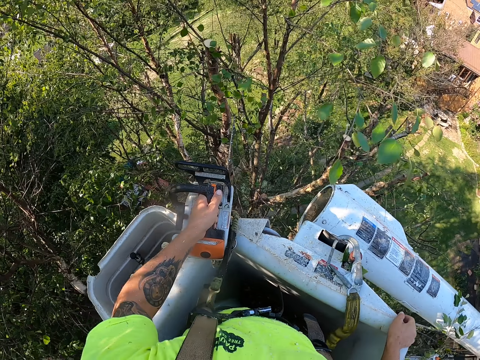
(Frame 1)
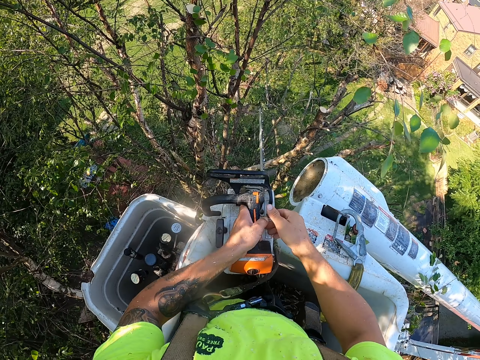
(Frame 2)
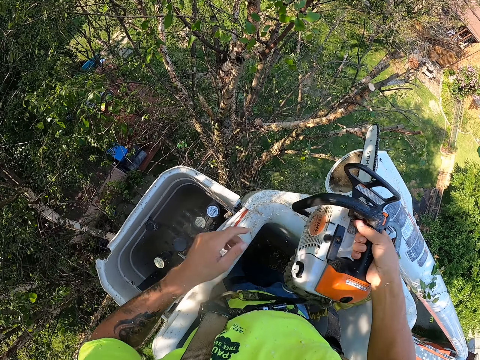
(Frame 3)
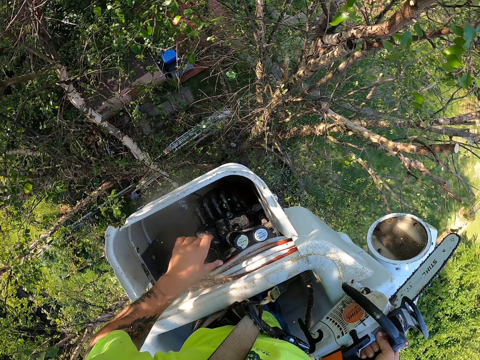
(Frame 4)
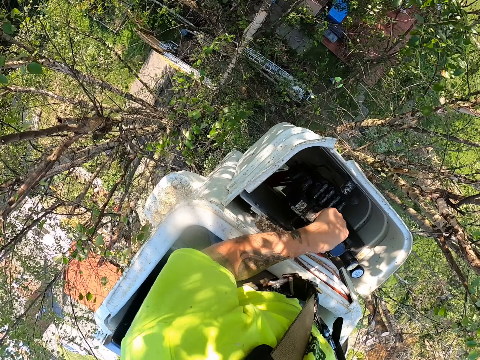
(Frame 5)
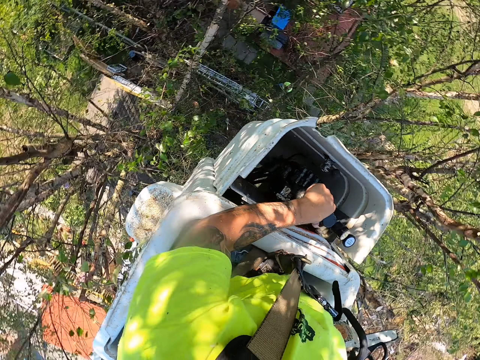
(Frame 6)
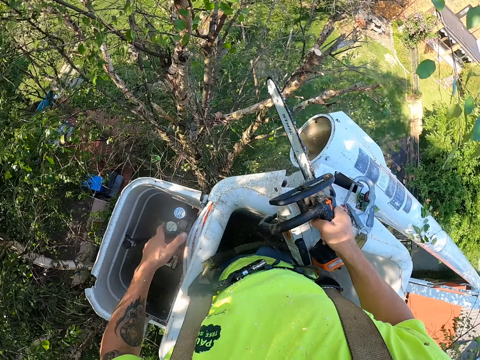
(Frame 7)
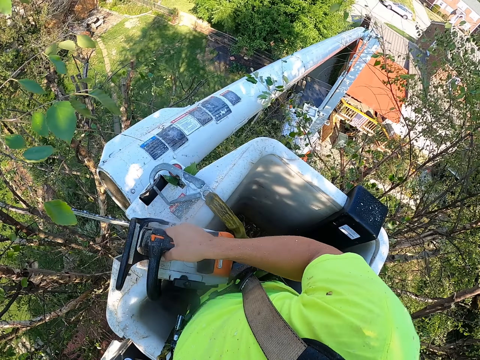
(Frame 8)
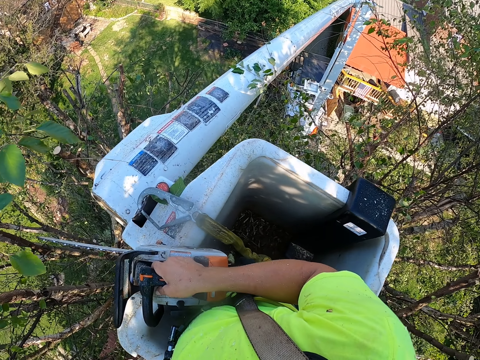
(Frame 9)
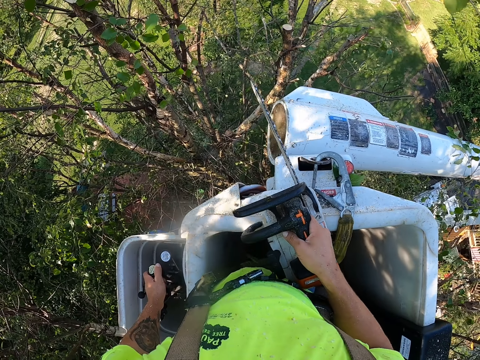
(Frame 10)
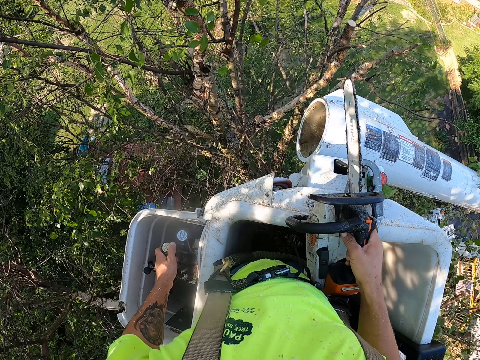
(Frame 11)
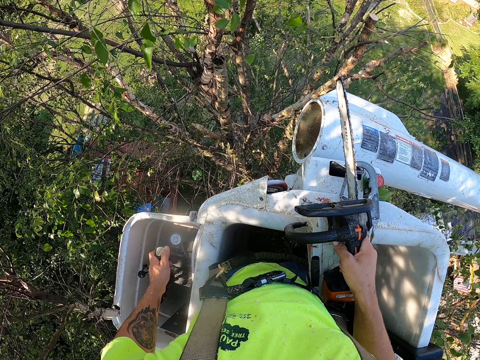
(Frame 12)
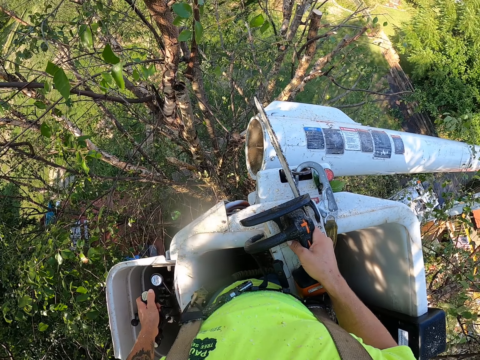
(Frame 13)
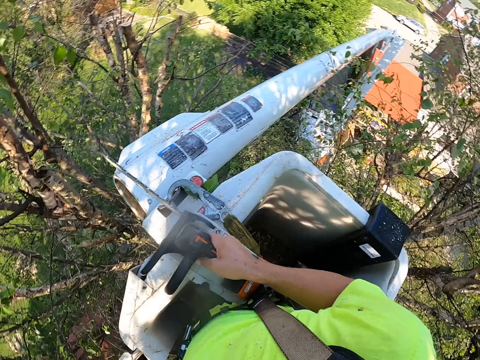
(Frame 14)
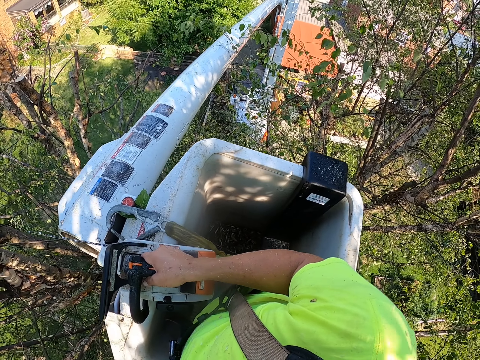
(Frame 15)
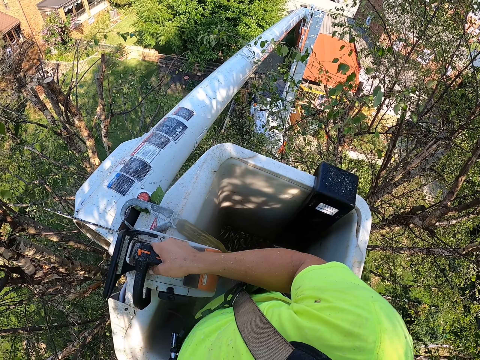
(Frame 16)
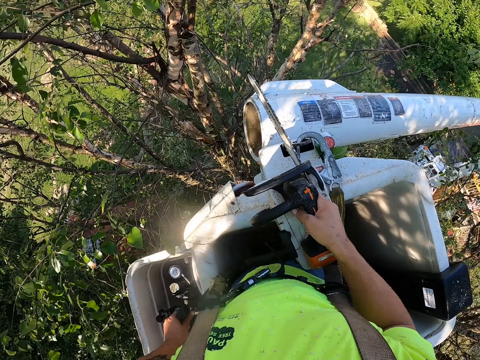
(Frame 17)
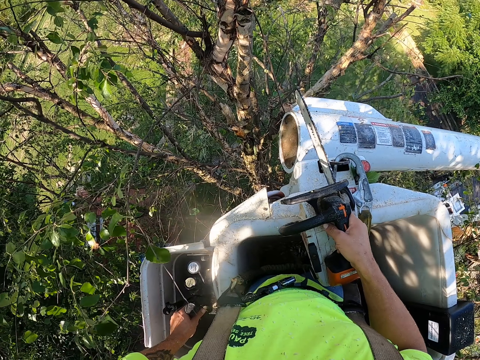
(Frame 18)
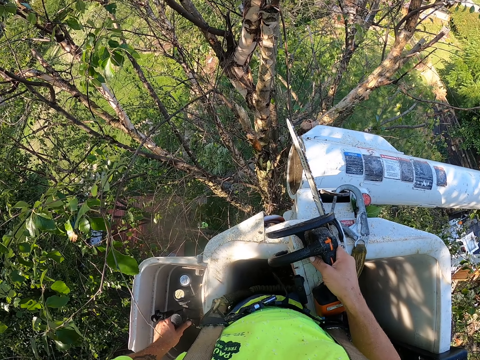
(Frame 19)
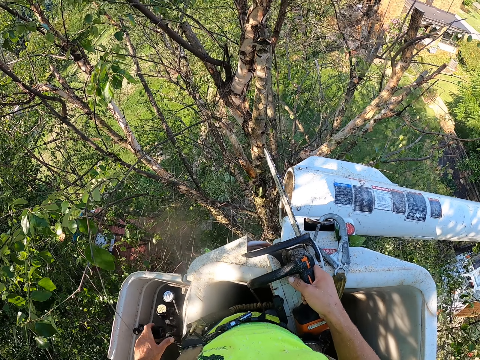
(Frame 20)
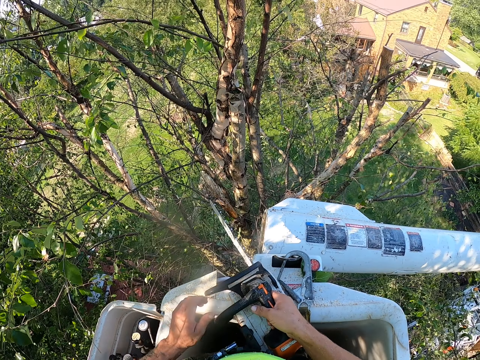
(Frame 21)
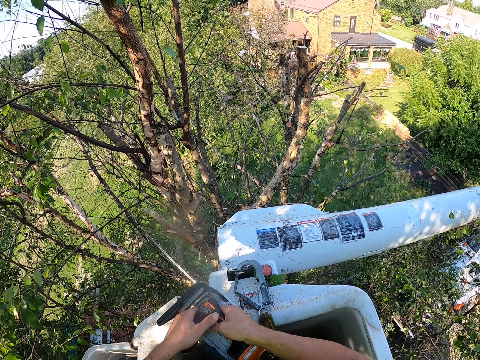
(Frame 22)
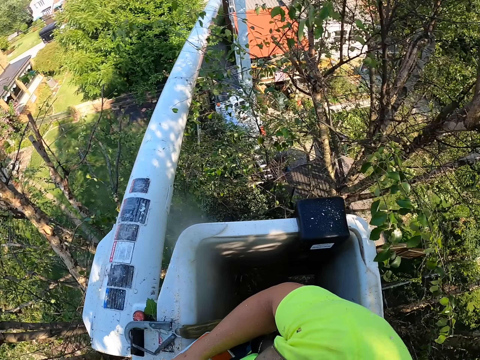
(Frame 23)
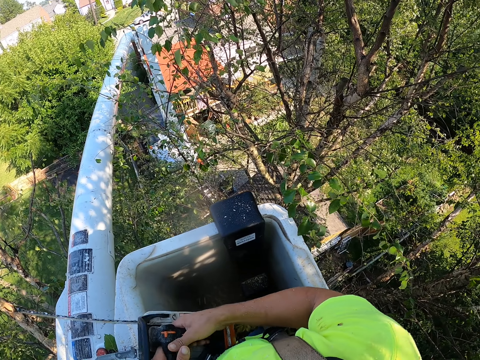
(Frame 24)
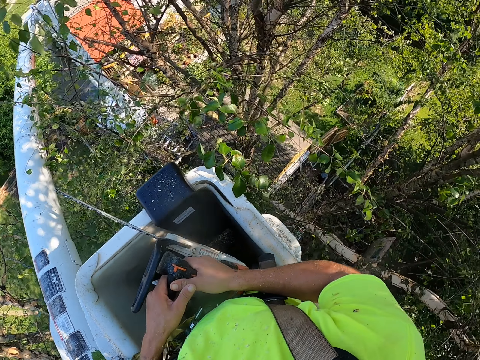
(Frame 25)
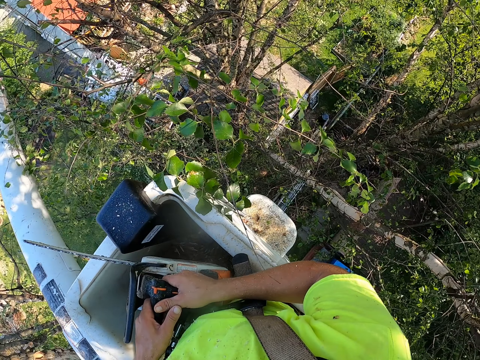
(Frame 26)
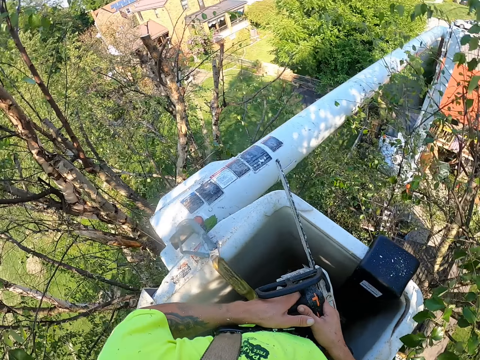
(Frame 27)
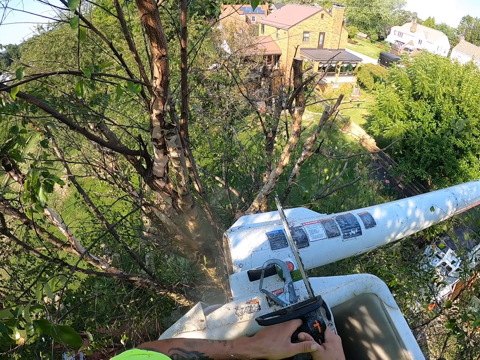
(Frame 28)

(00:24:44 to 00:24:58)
The camera wearer passes the chainsaw from his left hand to his right hand. He operates the controls of the boom lift with his left hand. He adjusts the lifter machine. He holds the chainsaw with both hands.

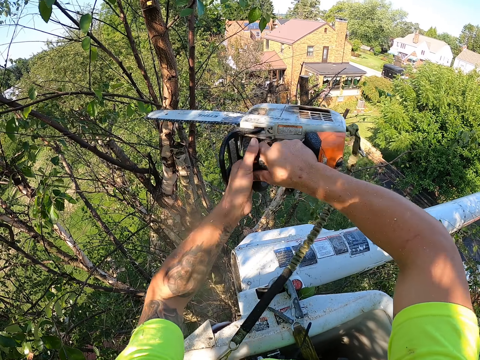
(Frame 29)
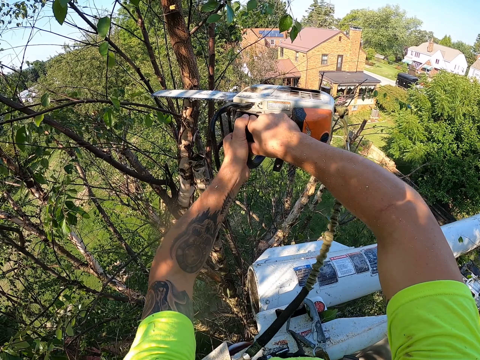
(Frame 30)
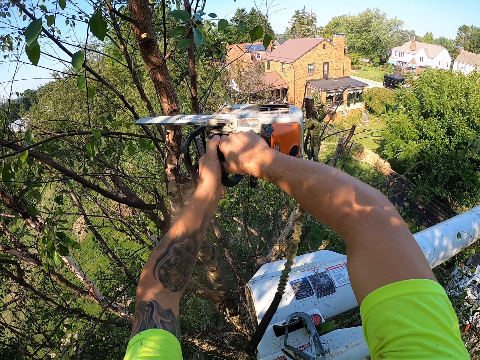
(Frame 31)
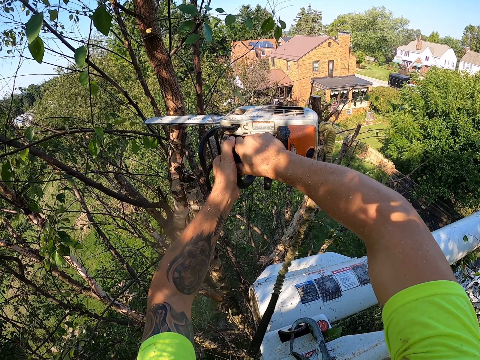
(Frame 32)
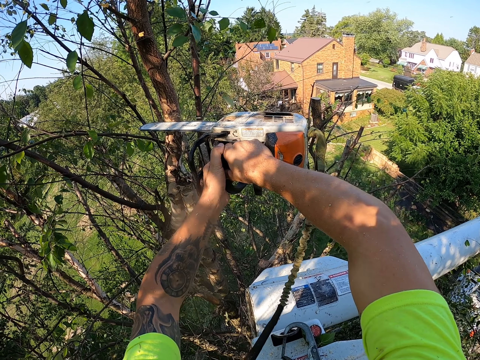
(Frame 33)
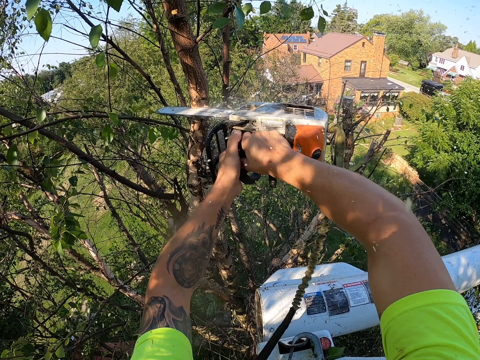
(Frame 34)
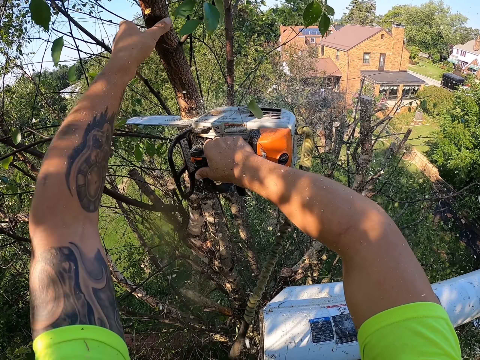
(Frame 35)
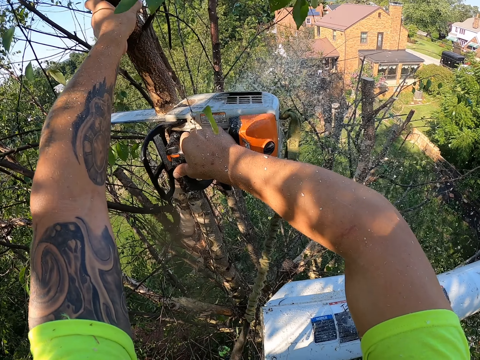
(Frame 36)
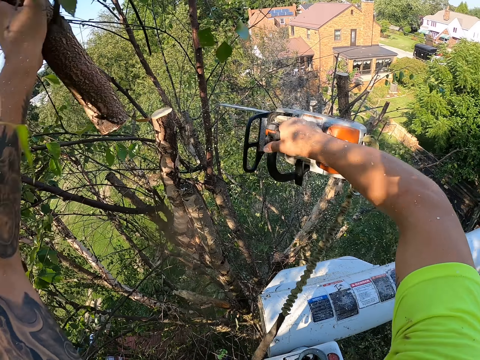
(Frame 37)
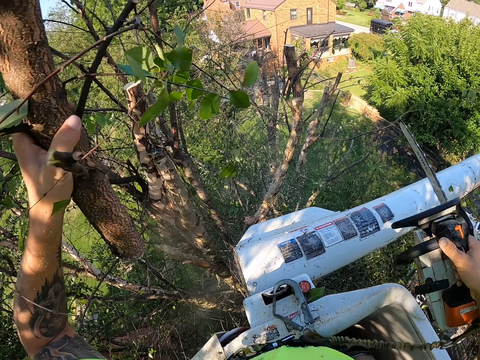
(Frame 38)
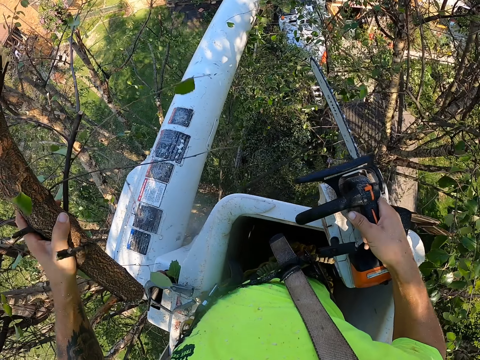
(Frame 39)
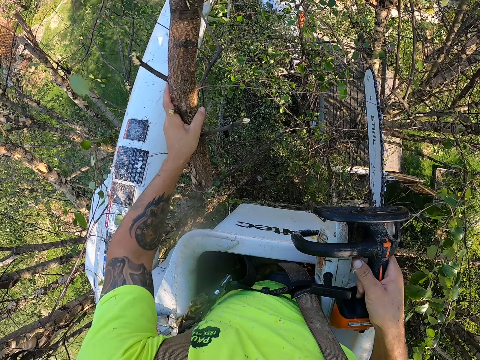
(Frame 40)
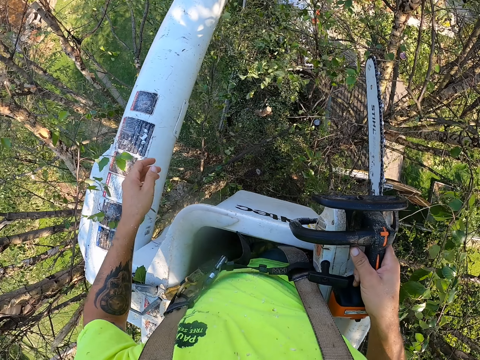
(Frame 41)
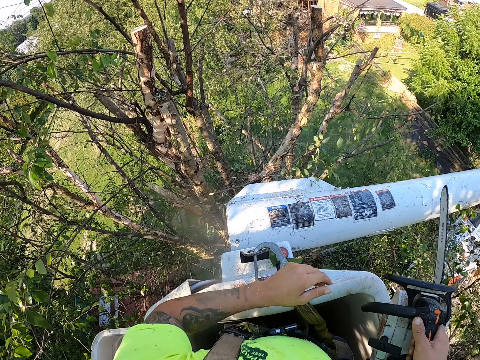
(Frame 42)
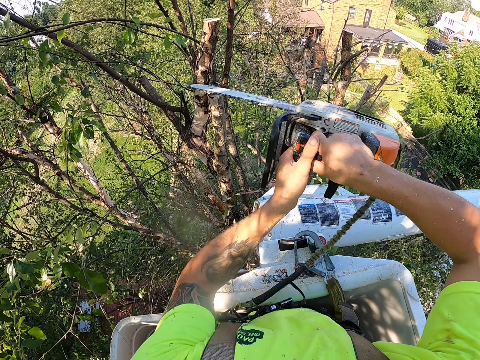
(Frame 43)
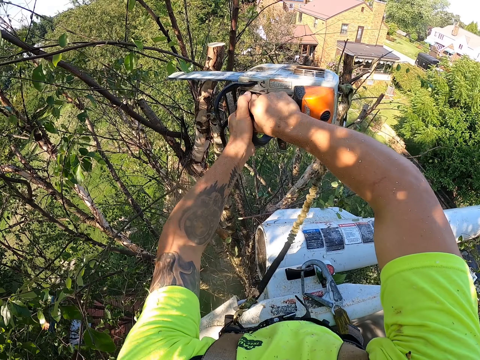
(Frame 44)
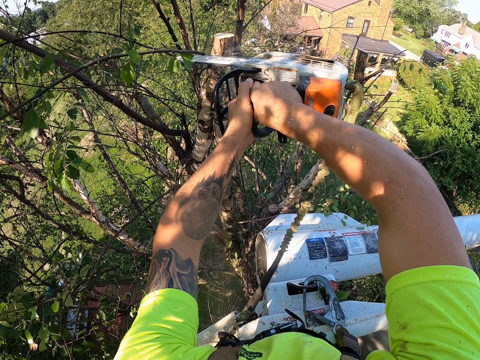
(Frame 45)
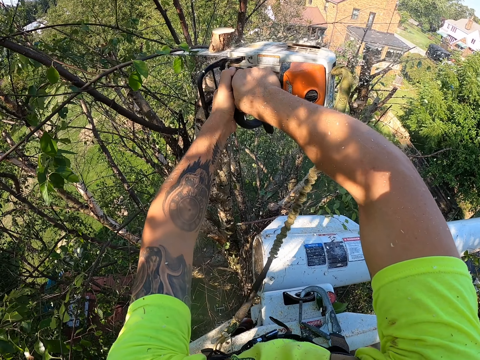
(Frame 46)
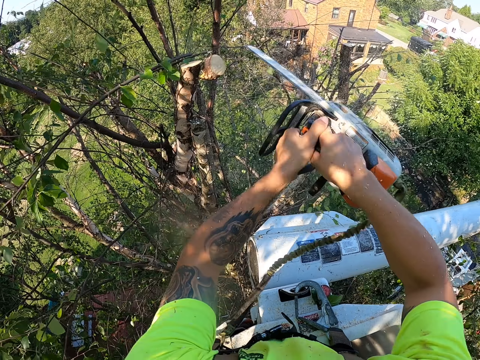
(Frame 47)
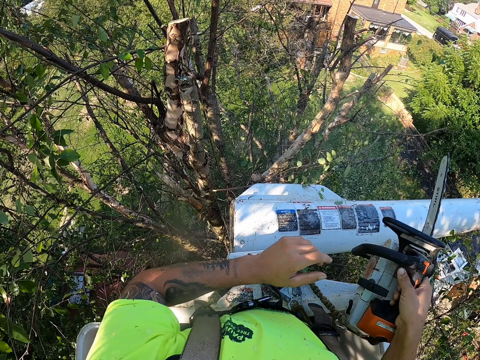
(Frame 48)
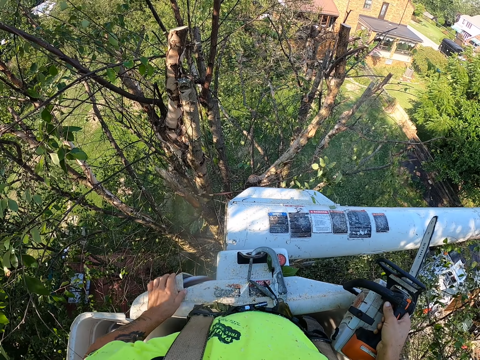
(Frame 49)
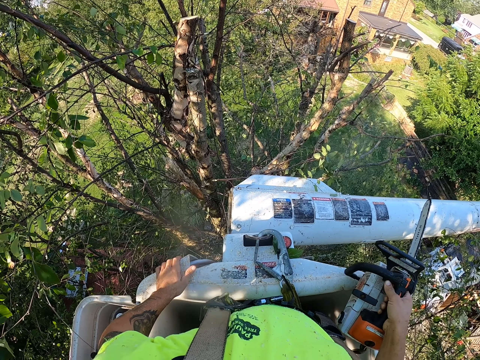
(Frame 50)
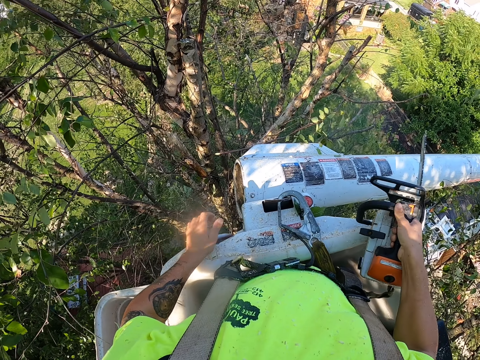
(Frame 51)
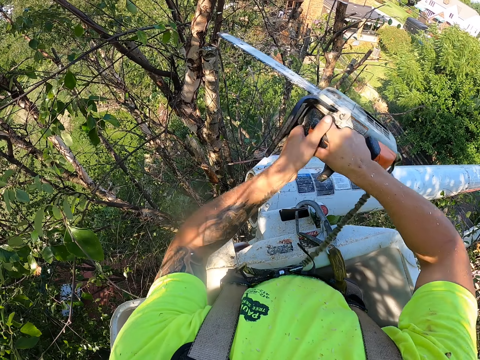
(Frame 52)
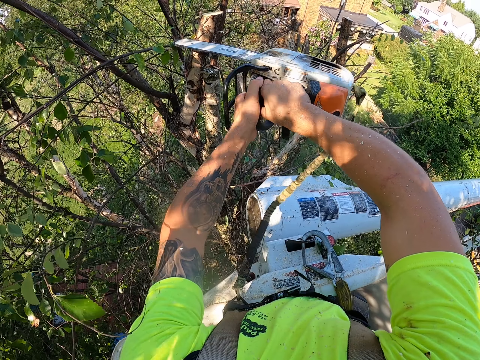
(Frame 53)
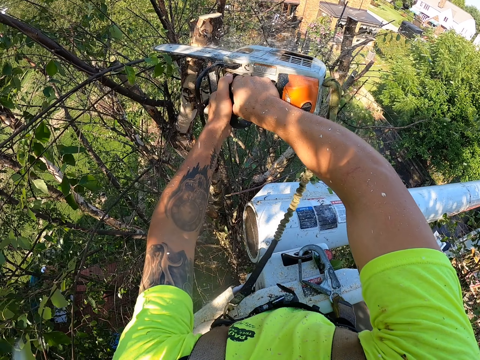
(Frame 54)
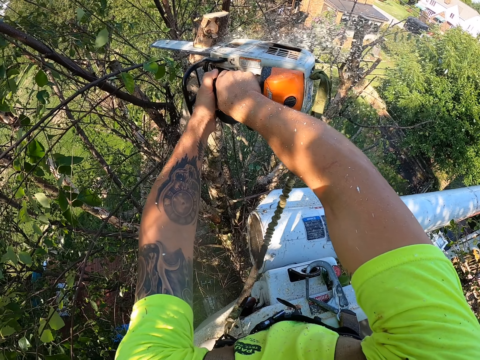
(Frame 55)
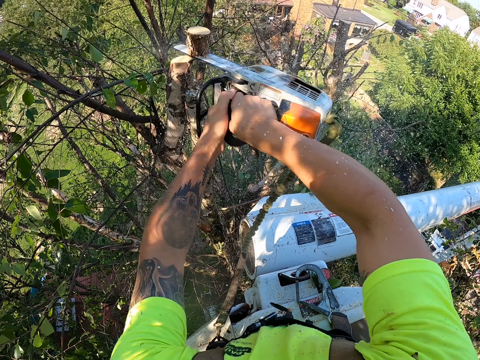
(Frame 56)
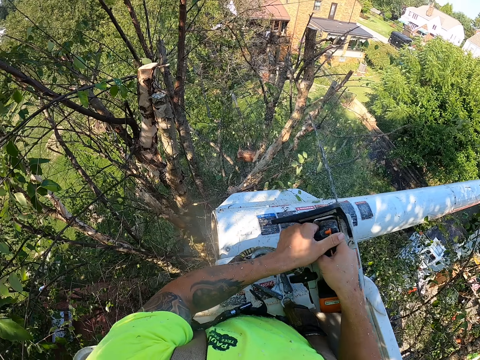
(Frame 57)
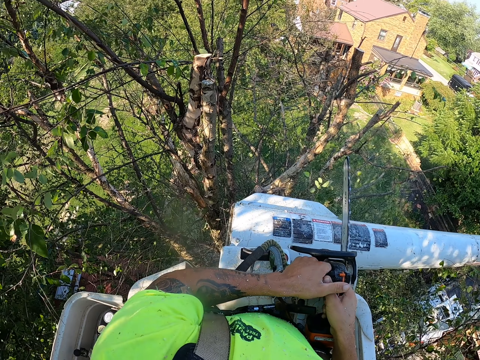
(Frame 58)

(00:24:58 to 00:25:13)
The camera wearer cuts a branch from a tree with the chainsaw in both hands. He cuts the branch from the tree with the chainsaw in his right hand. He holds the branch of the tree with his left hand. He touches the tree branch. He drops the branch in his left hand towards the ground. He holds the chainsaw with both hands. He cuts the branch from the tree with the chainsaw in both his hands. He touches the platform of the boom lift with his left hand. He holds the chainsaw with both hands. He cuts a branch from the tree with the chainsaw in both his hands.
